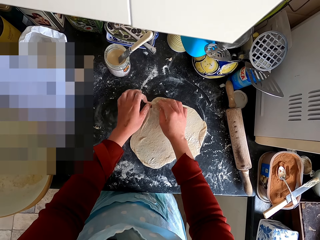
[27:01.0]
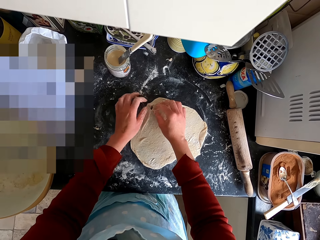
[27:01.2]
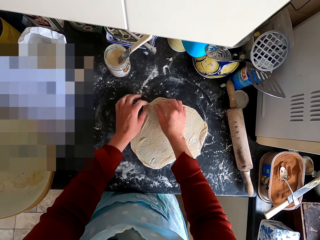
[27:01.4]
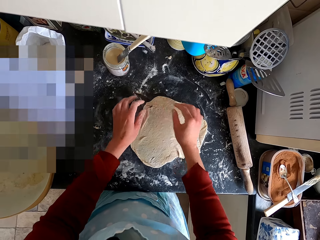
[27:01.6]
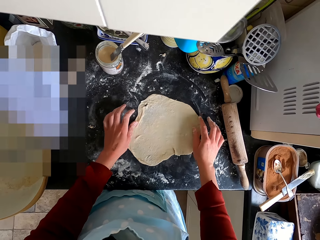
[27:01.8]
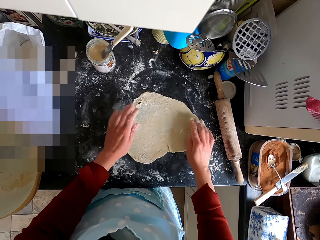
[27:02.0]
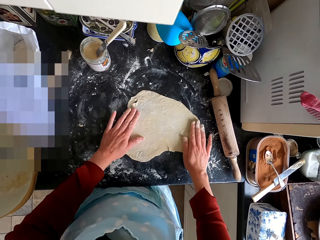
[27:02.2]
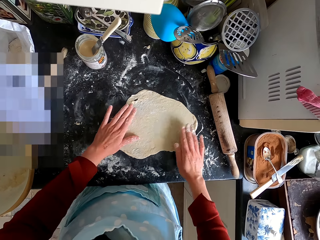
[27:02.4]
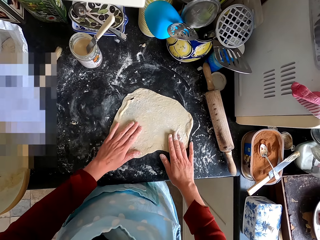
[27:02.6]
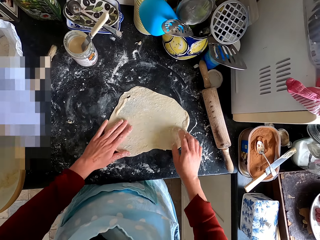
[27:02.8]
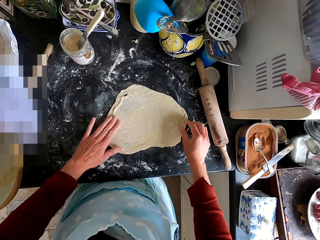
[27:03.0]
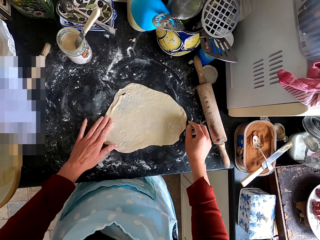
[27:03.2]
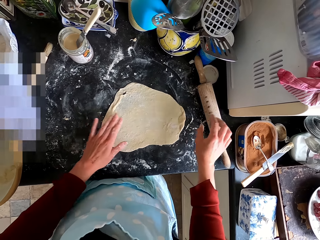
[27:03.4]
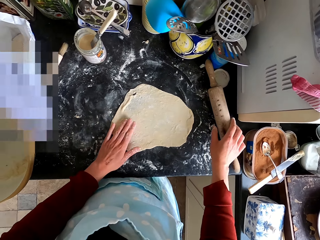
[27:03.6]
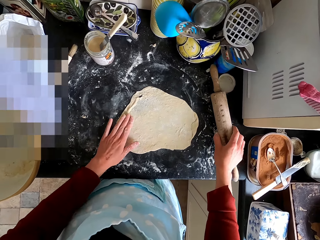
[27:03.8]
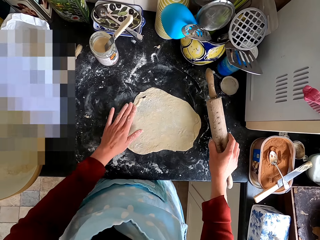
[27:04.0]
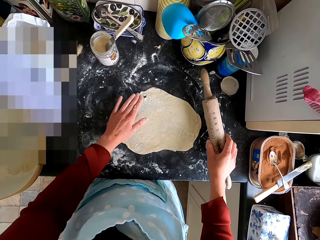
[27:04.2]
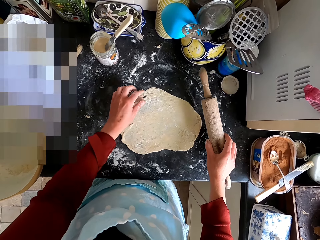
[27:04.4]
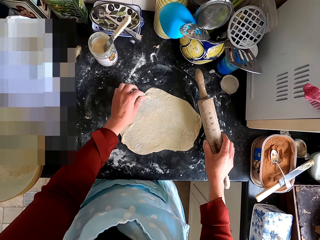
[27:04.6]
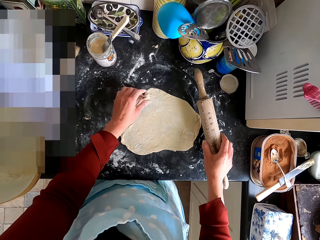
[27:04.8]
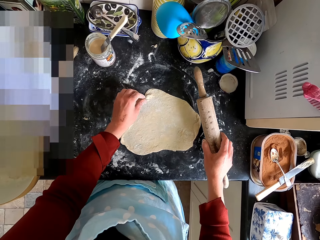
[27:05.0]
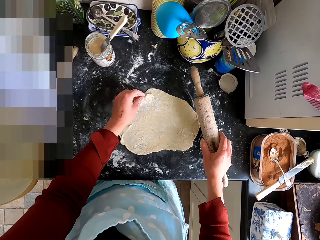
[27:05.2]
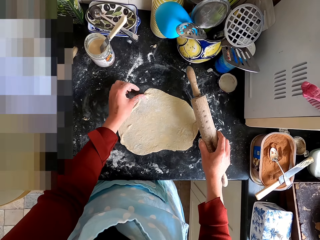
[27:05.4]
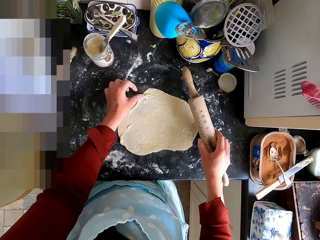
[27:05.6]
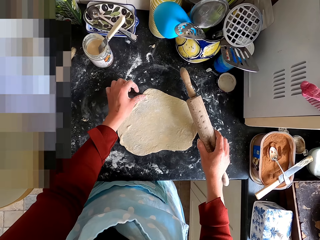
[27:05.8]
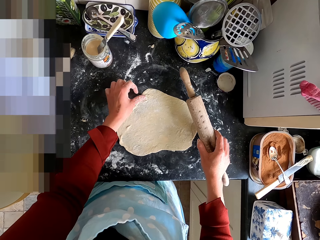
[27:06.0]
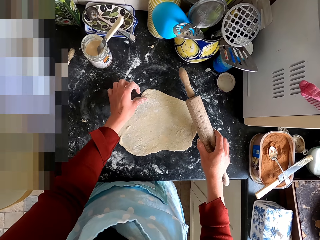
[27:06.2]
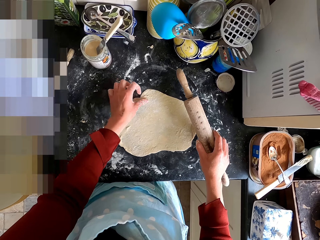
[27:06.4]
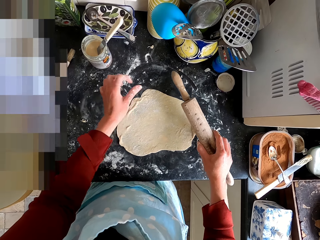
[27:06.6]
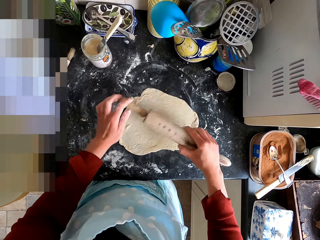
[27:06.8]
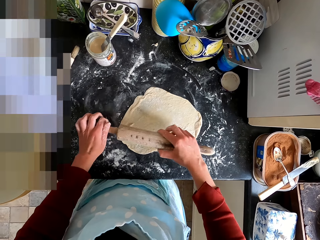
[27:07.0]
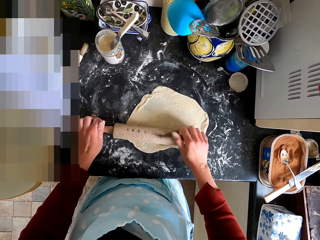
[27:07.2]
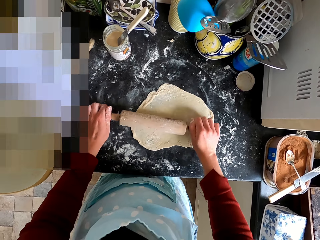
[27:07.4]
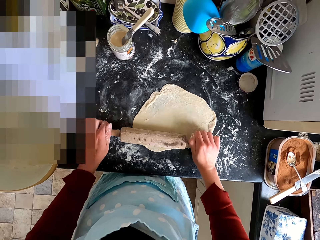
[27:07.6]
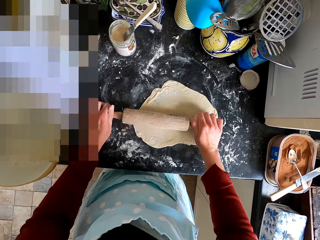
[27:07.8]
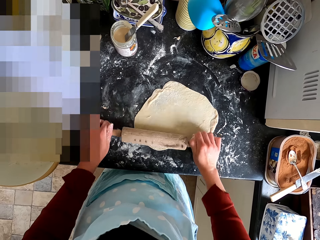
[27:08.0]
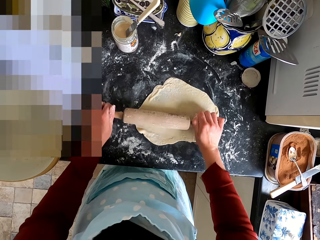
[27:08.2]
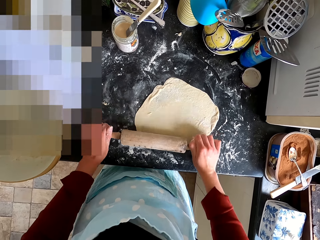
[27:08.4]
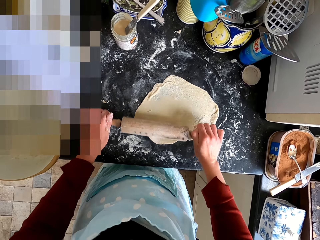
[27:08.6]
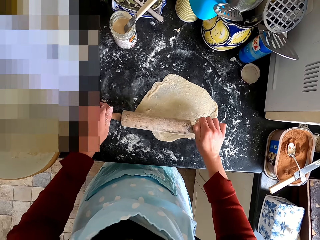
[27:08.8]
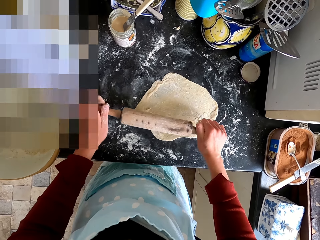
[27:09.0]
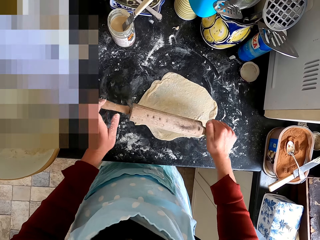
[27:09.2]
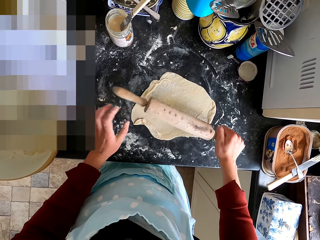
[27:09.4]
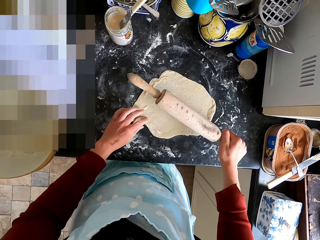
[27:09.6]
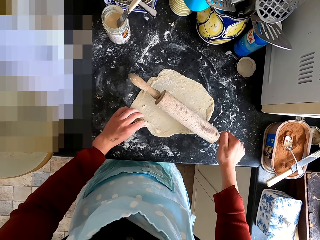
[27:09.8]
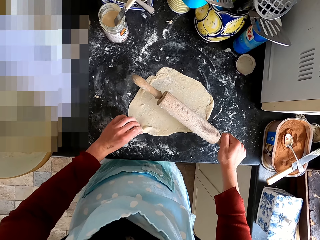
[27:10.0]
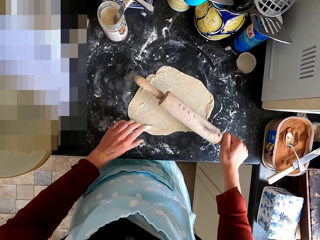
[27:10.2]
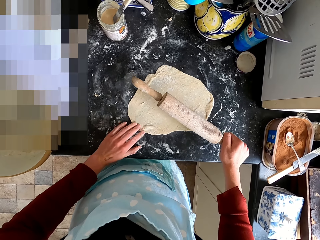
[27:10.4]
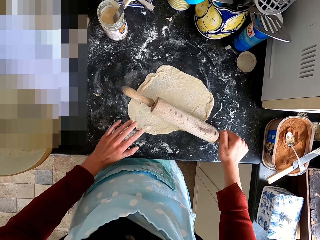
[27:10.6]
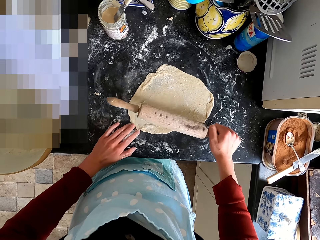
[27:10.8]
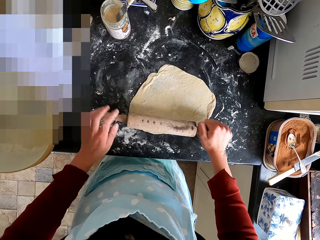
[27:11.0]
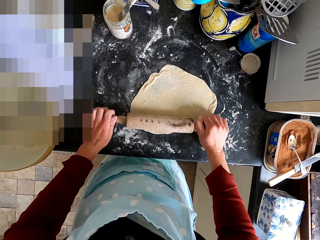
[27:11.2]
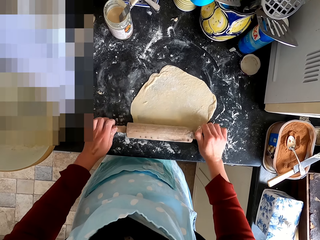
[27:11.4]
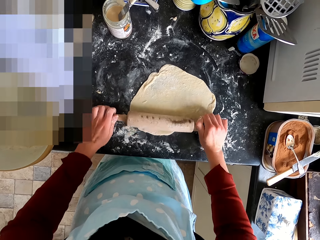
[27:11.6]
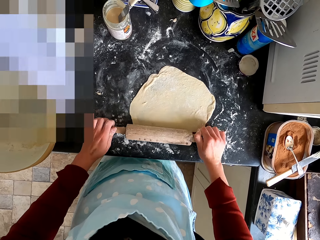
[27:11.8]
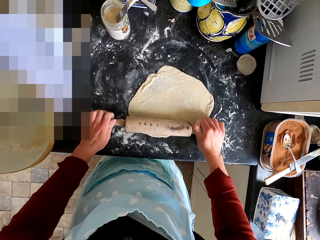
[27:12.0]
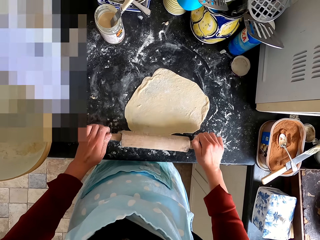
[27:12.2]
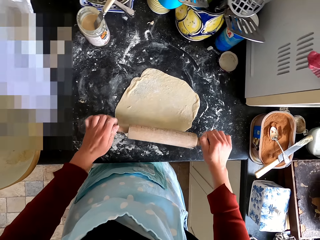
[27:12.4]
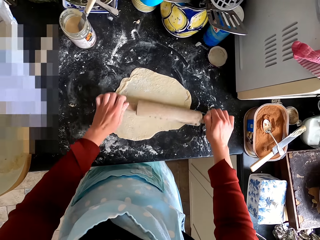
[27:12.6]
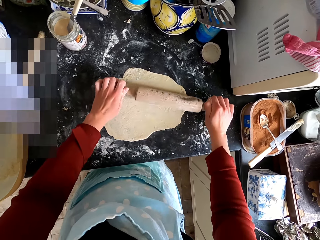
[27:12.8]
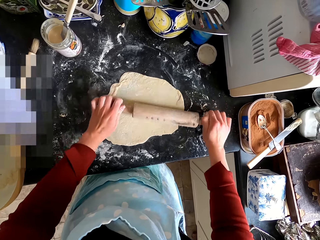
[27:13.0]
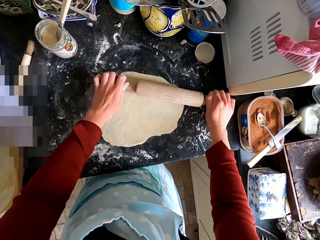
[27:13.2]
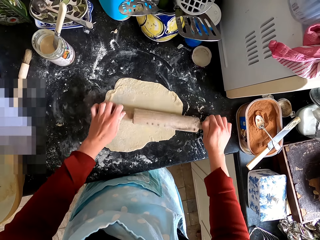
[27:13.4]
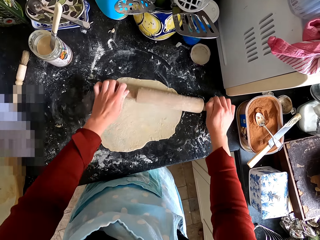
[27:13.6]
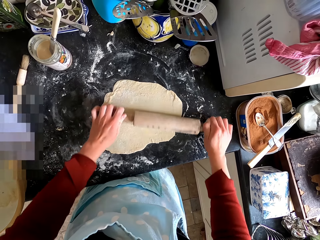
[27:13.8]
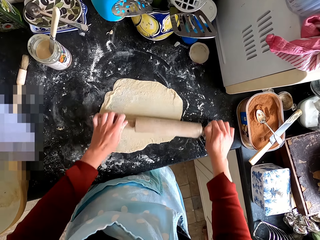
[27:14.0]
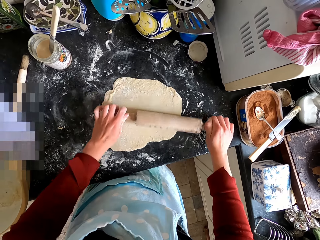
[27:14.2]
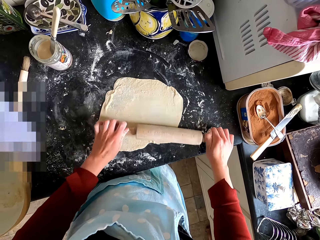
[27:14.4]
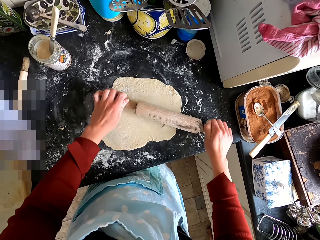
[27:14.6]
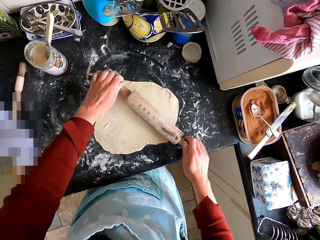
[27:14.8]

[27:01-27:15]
The camera wearer picks the dough roller from the counter top. They flatten the dough with the dough roller. They straighten the dough. They flatten the dough with the dough roller.

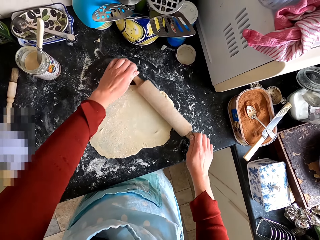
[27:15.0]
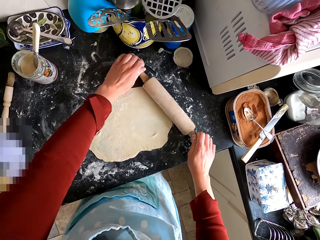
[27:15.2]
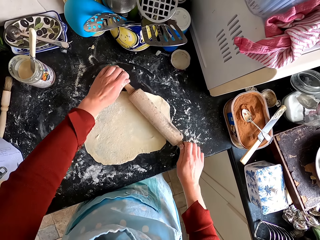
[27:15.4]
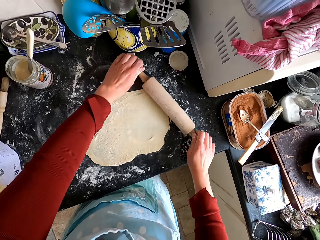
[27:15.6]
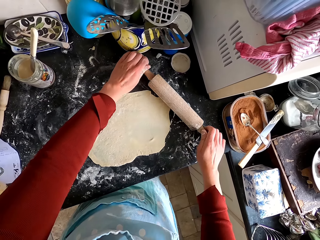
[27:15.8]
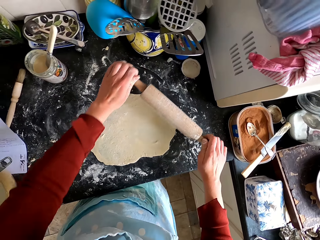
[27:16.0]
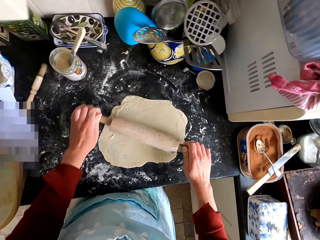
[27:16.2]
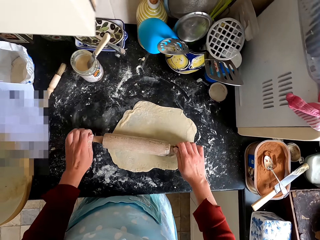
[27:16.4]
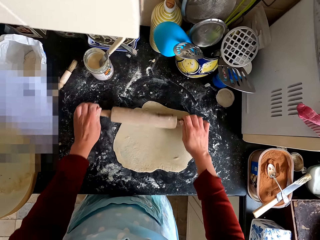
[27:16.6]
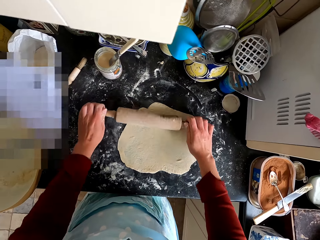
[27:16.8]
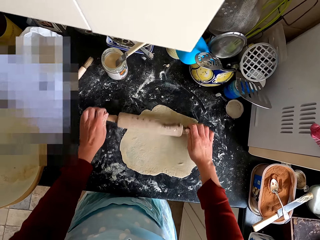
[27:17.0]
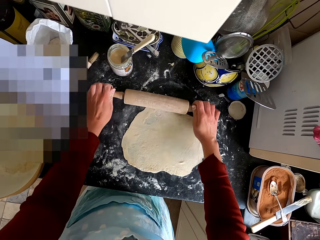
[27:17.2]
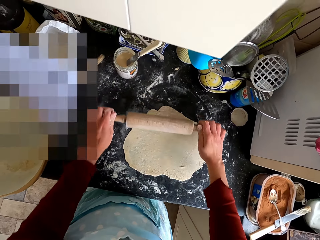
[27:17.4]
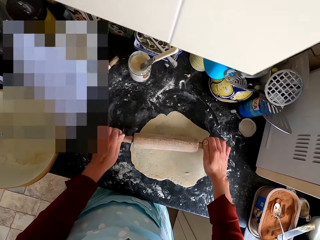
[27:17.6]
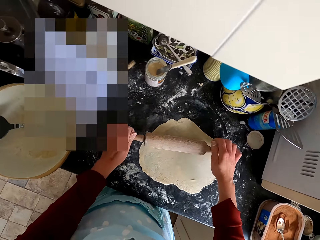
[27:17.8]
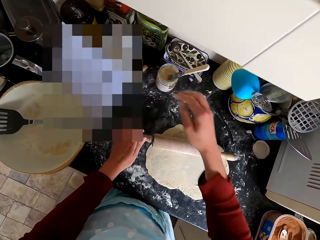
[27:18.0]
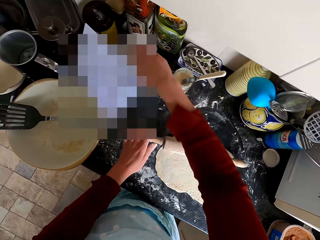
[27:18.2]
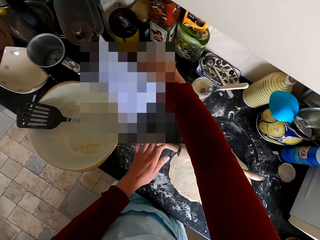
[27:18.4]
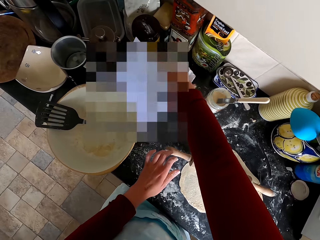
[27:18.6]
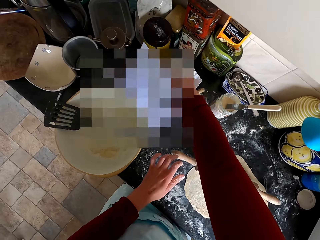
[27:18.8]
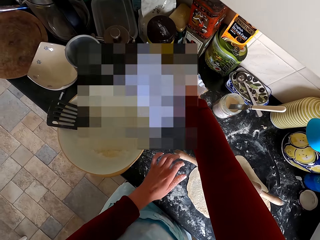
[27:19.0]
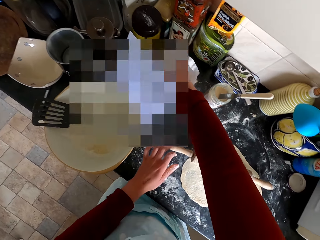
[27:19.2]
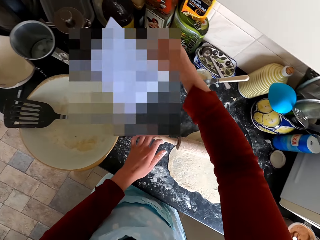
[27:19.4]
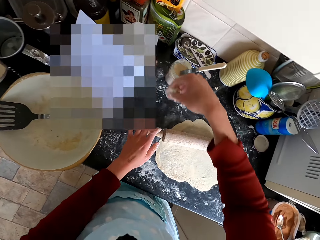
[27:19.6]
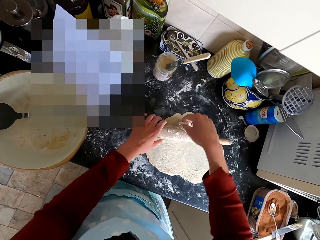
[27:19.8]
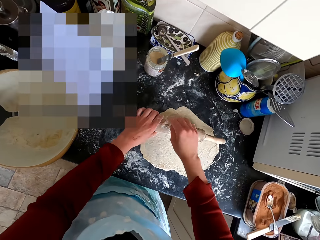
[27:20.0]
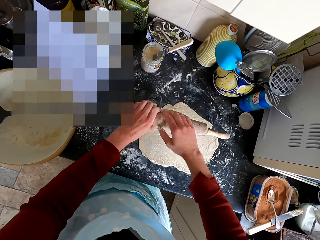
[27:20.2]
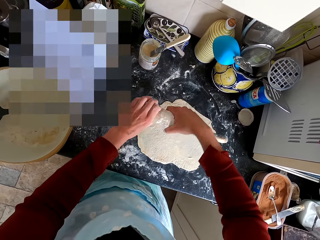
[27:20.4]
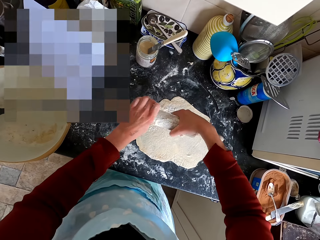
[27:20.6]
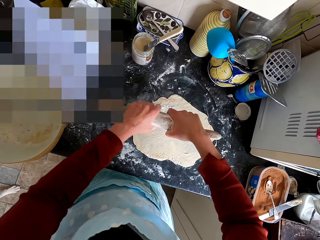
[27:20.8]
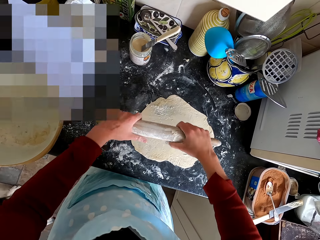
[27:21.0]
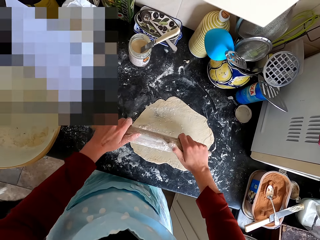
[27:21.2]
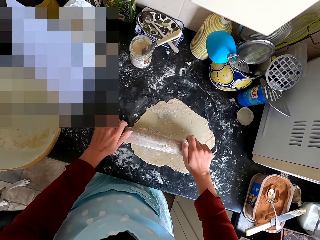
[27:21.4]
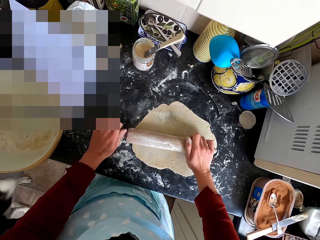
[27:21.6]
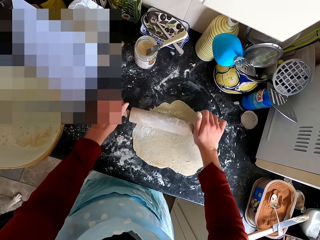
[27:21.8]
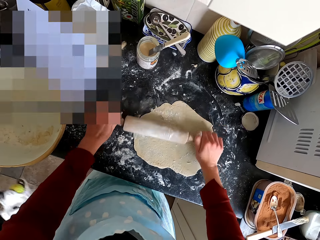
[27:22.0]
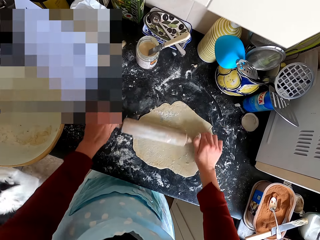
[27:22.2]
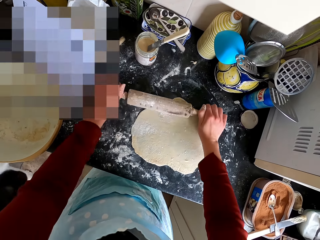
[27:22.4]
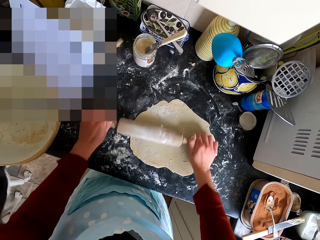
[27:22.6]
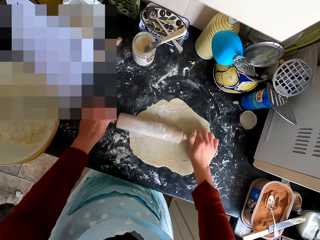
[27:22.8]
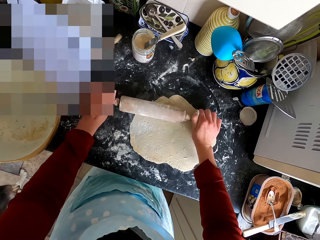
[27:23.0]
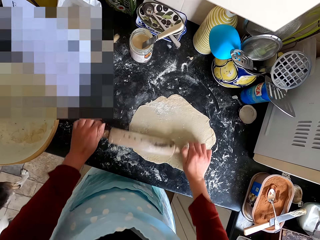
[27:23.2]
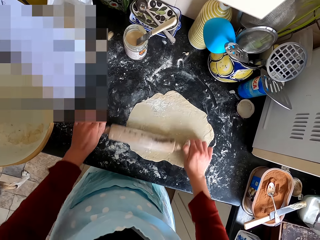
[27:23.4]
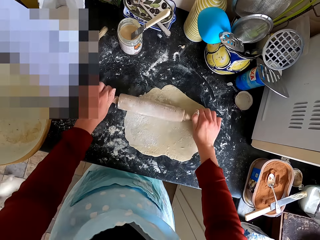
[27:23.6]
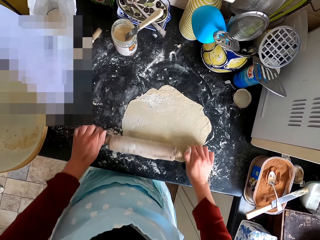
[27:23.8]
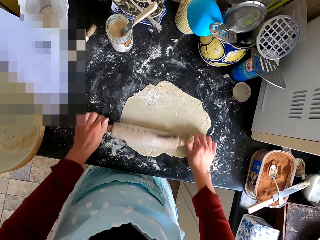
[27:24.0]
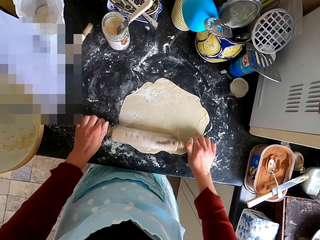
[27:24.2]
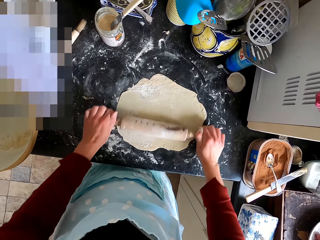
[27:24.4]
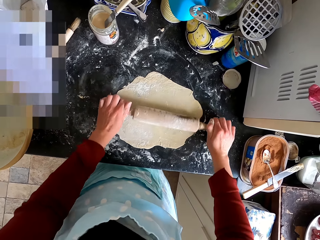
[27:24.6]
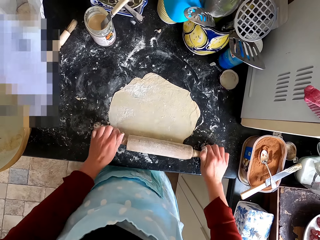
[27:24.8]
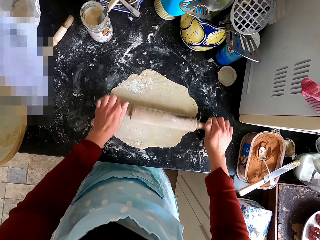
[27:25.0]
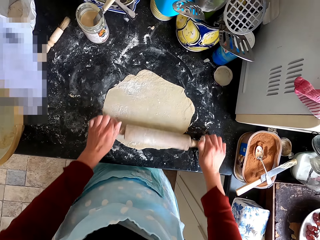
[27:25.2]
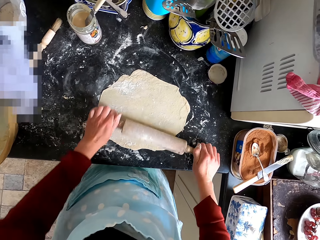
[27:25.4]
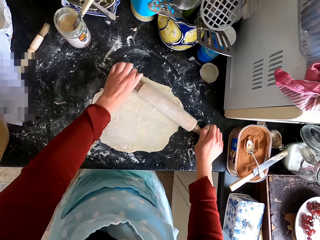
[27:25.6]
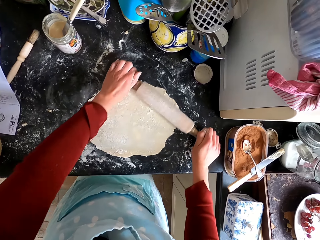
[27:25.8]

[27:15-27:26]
The camera wearer scoops the flour from the bag with her hand. She puts the flour on the rolling pin or dough roller. She spreads the flour on the dough roller. She flattens the dough with the dough roller.
